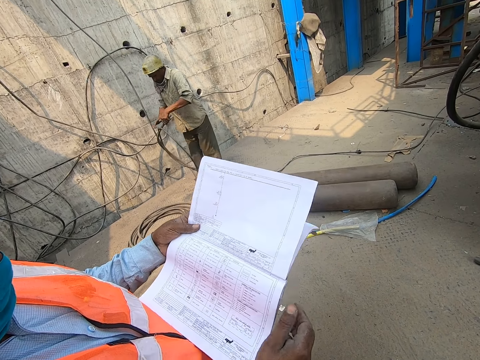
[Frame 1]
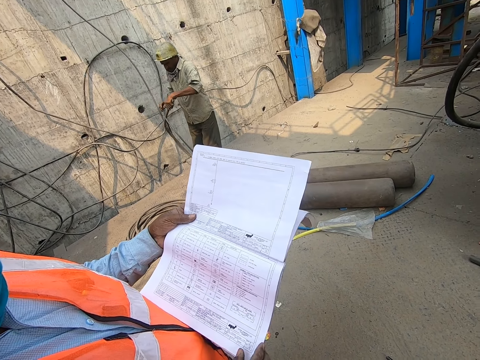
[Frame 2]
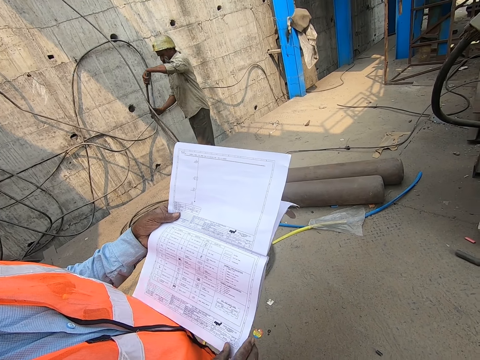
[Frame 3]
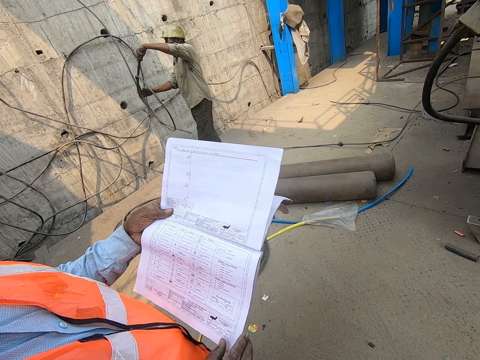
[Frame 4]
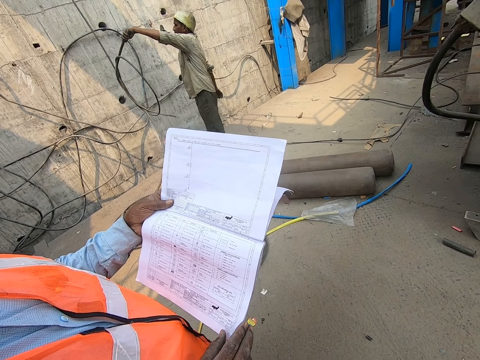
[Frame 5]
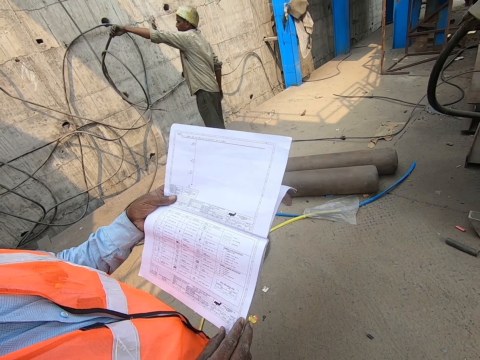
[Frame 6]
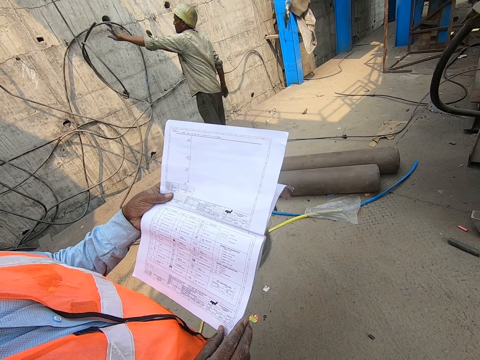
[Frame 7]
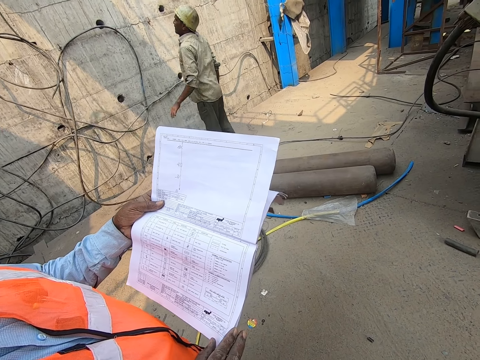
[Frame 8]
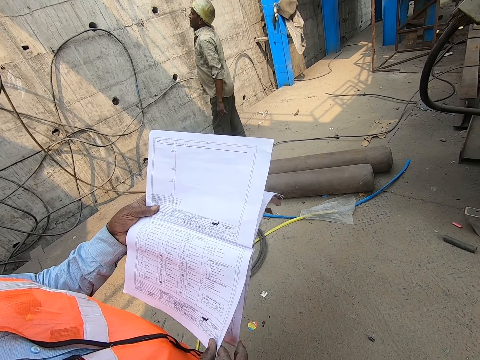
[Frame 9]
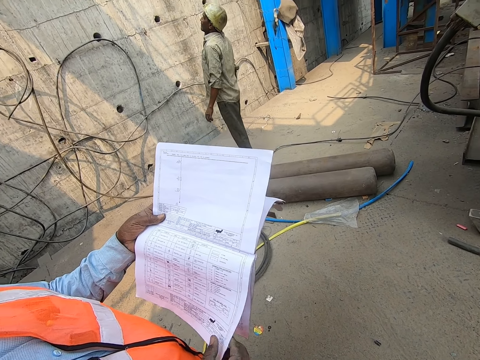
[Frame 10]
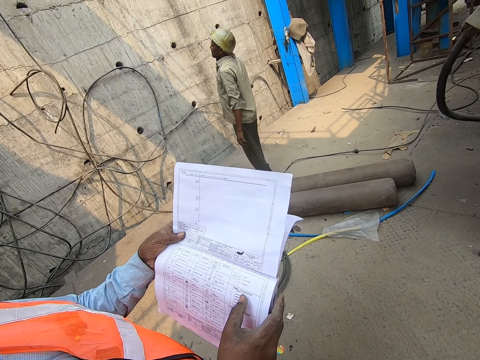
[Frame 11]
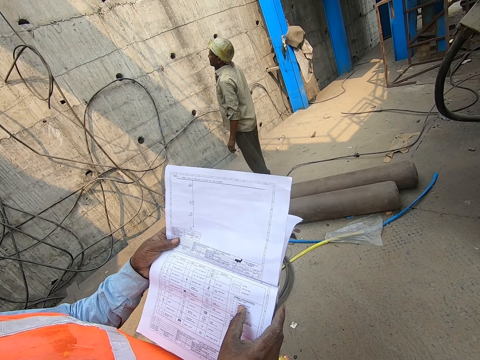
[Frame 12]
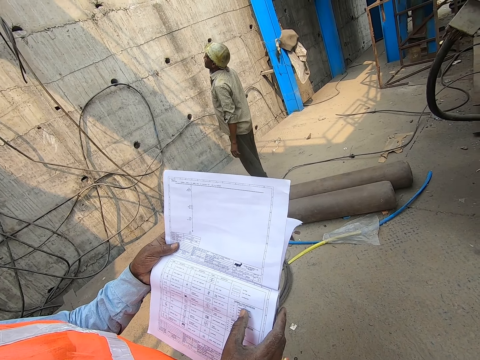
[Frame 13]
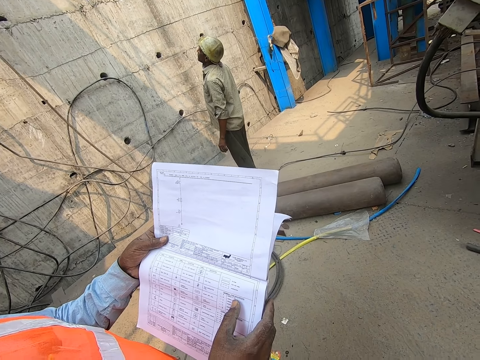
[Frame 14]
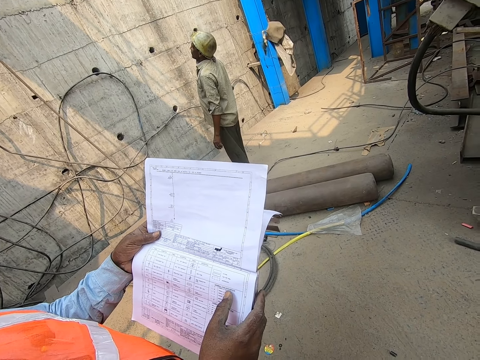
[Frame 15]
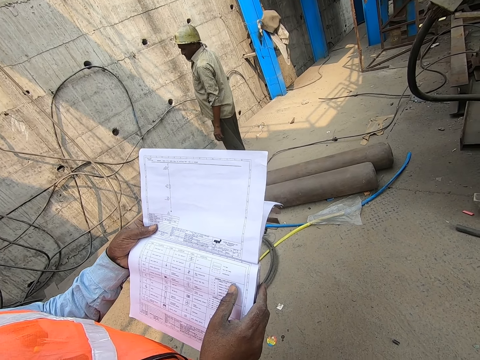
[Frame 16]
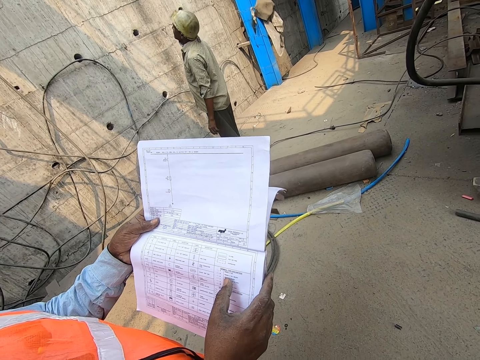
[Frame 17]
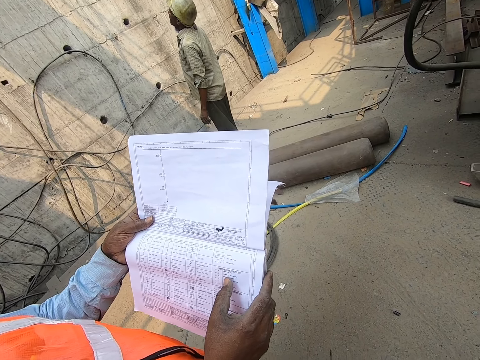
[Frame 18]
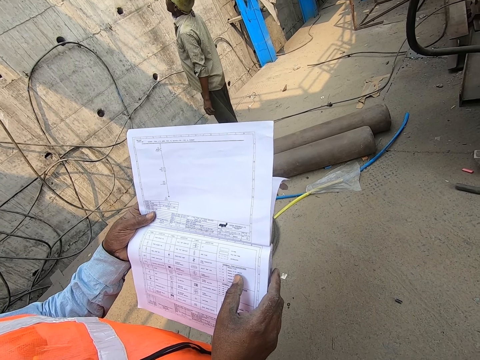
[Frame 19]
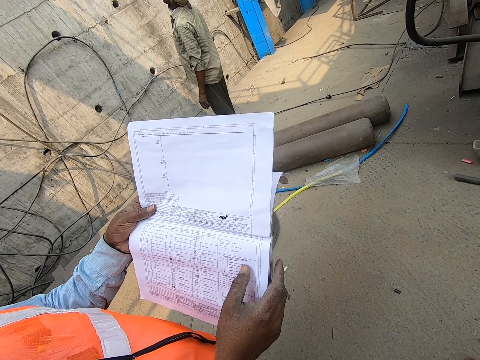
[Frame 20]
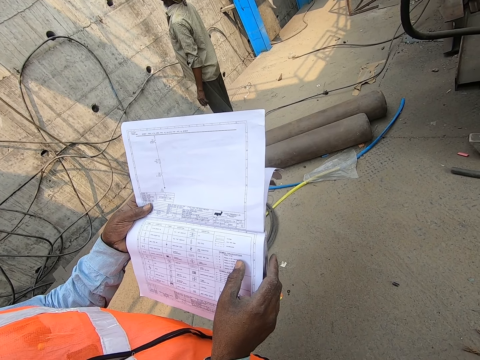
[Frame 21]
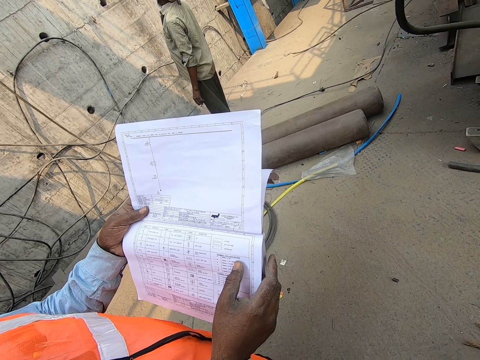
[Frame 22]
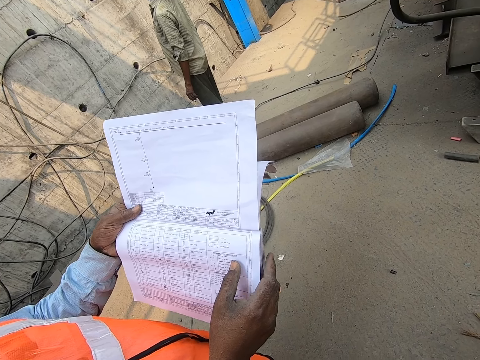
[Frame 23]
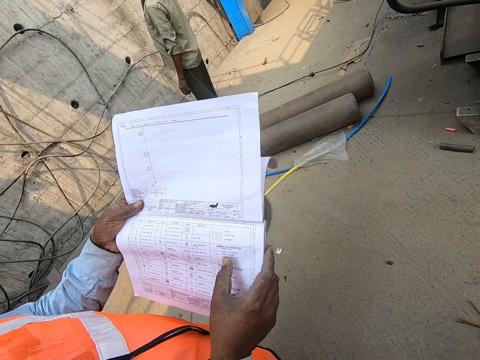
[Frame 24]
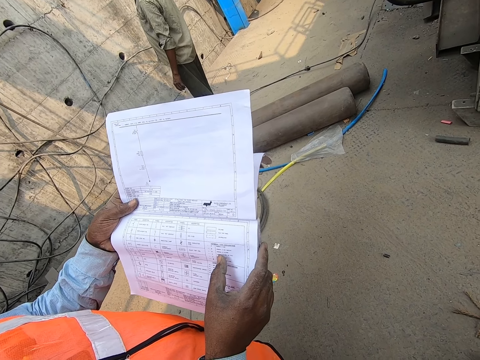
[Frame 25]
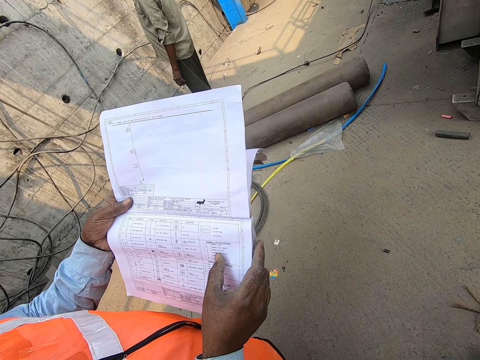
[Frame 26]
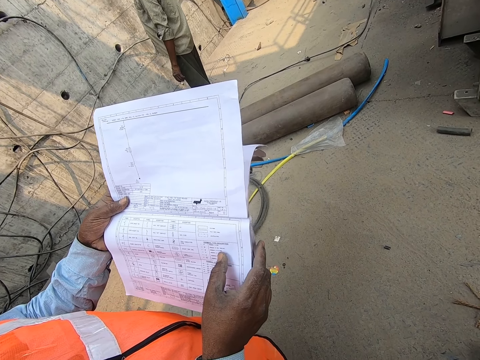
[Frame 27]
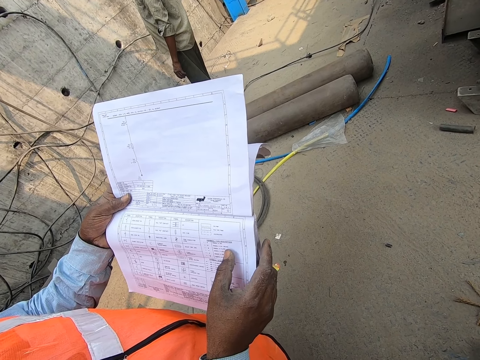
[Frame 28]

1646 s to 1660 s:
The camera wearer looks around and converses with a man. Another man reads on the paper. A third man releases his left hand from the cable. The camera wearer converses with the first man. They interact. The second man reads on the paper.

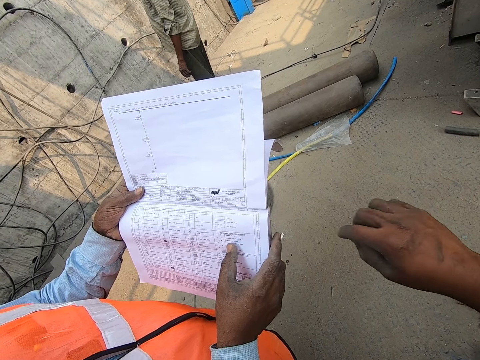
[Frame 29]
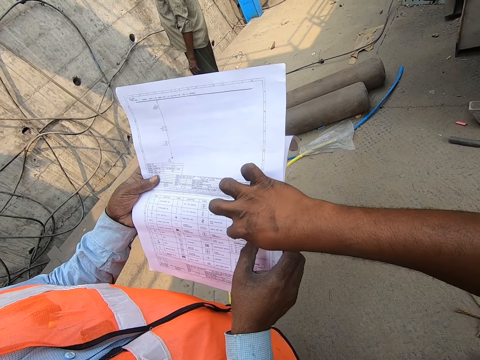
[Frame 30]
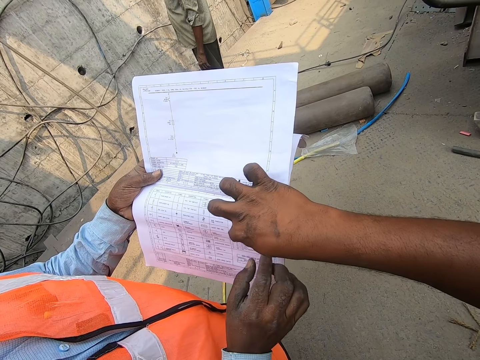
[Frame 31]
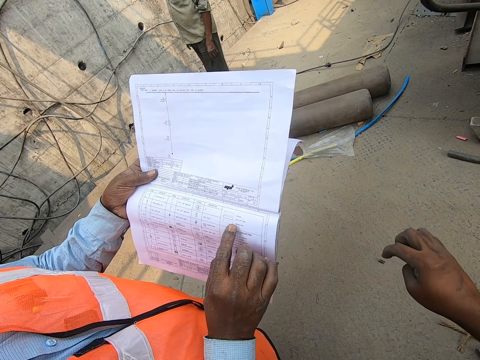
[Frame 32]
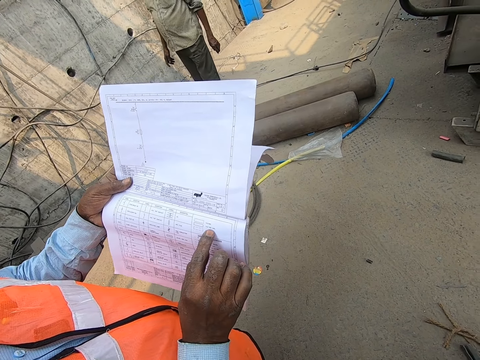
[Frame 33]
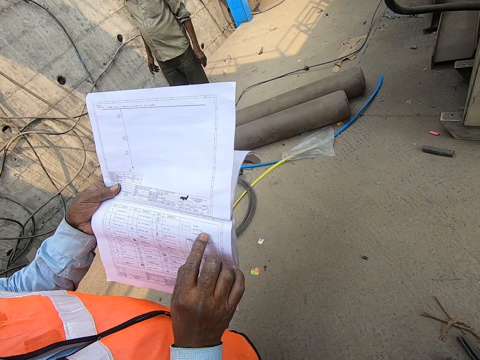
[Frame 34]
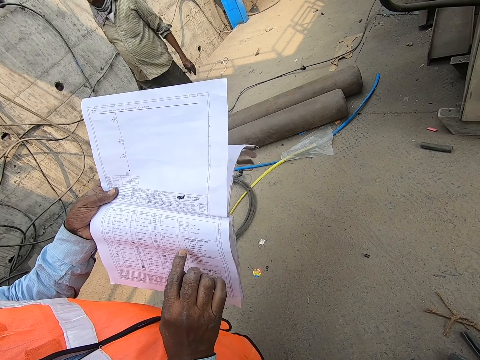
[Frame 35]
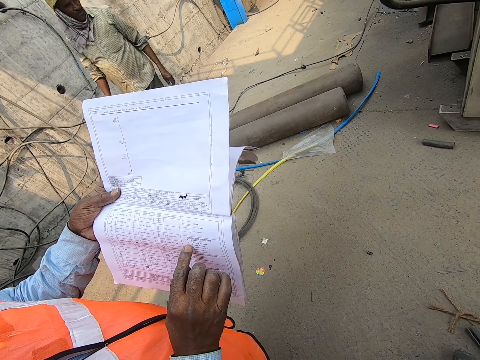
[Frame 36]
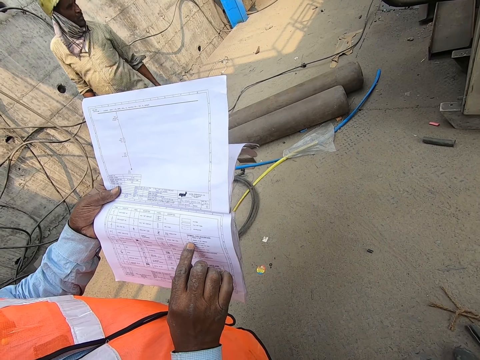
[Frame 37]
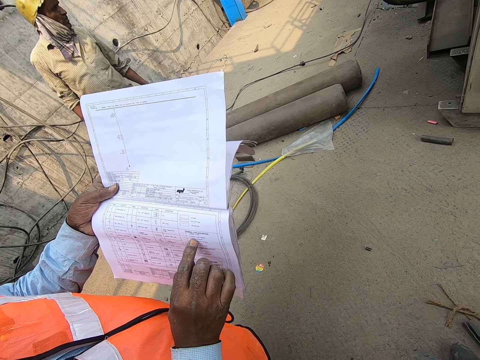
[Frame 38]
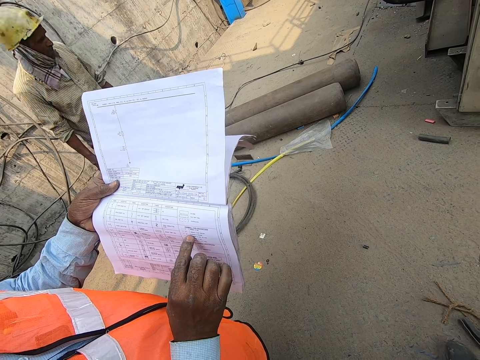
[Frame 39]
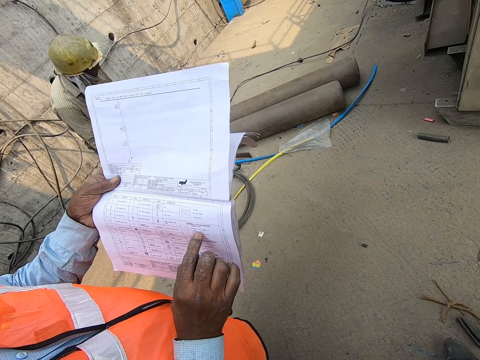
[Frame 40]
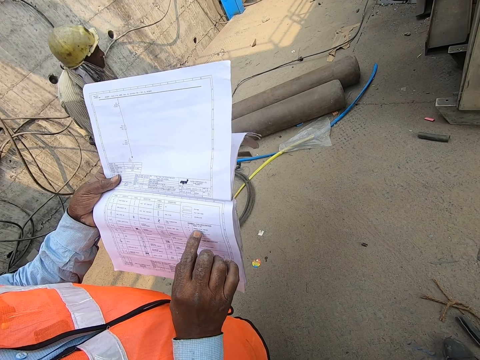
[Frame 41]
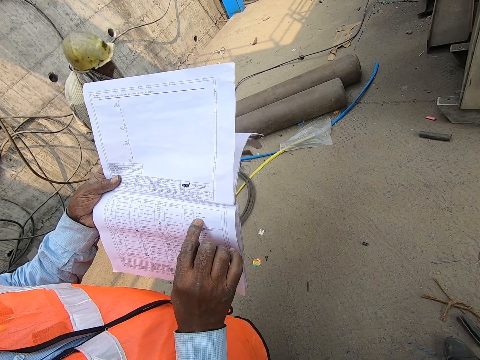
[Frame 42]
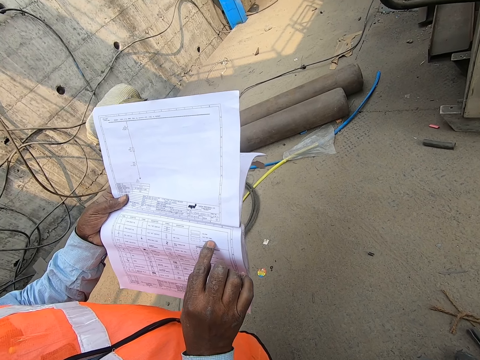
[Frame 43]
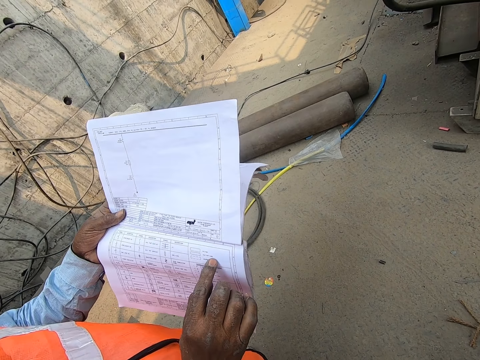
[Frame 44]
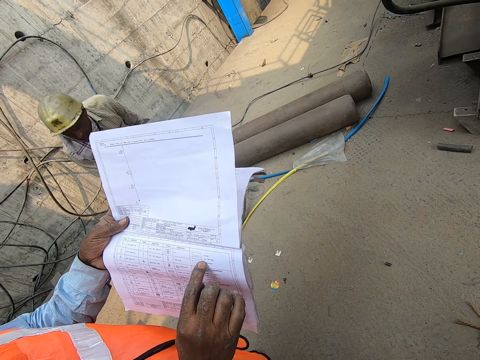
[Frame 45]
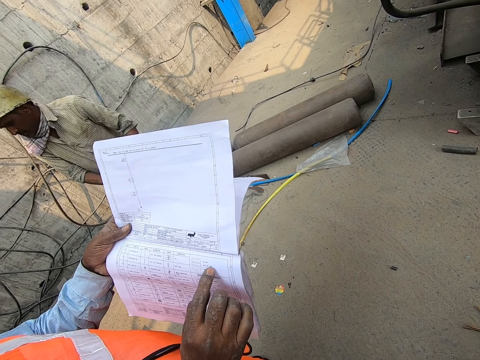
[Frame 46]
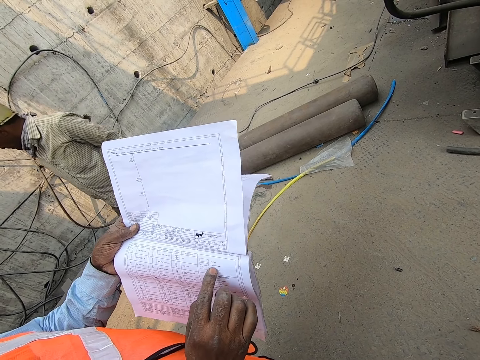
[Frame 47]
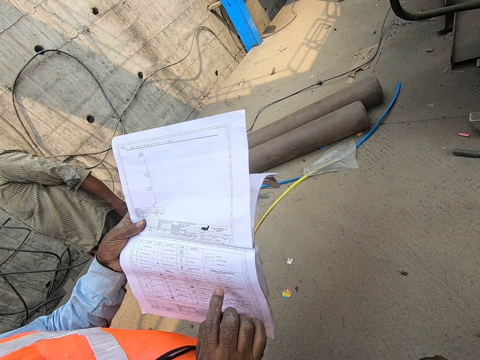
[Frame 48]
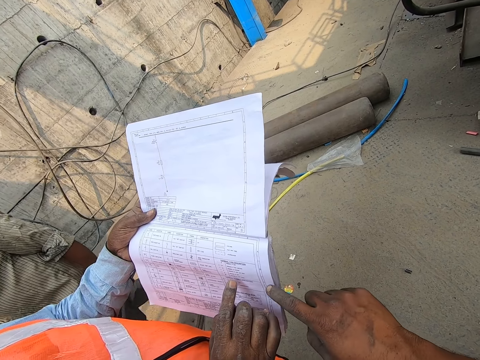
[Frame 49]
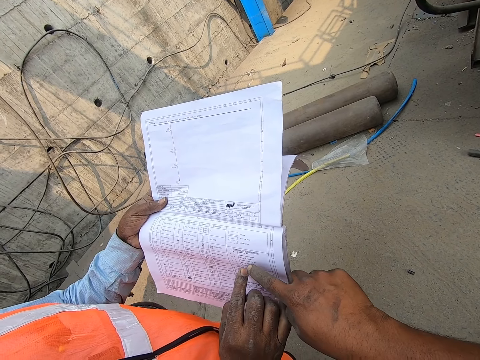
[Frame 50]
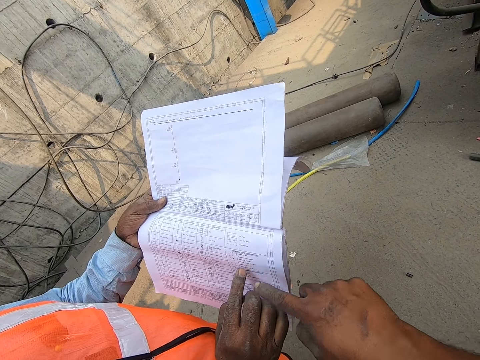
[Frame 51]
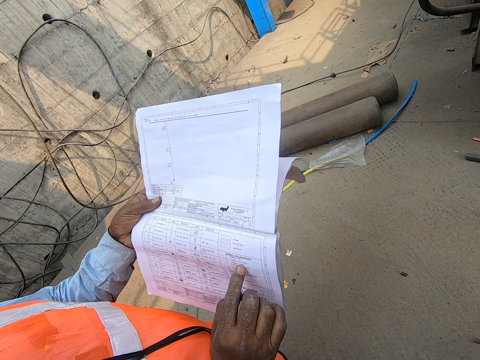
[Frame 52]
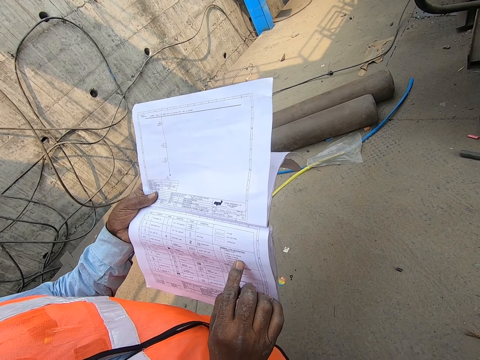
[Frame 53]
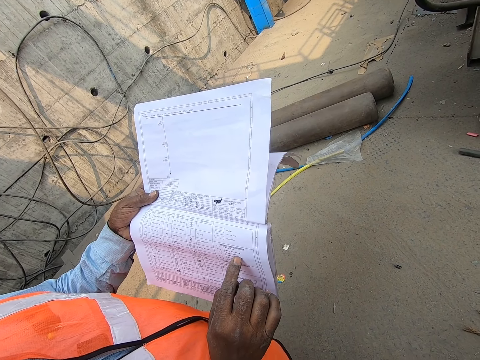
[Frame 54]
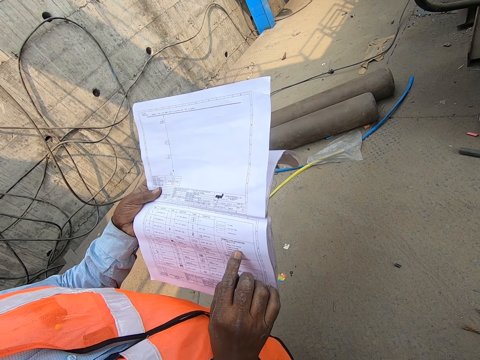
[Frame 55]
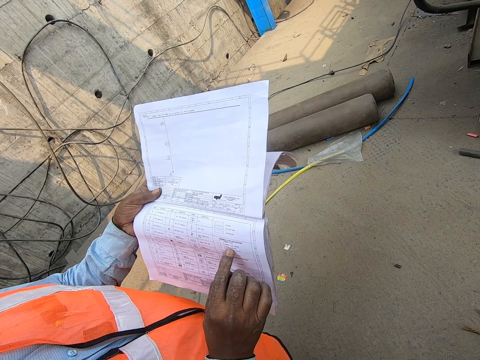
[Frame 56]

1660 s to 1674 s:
The camera wearer points at the paper. They converse. A man reads on the paper. Another man picks up the tube from the ground with his left hand. He walks past the camera wearer and a third man. The camera wearer converses with the third man. They point at the paper.
